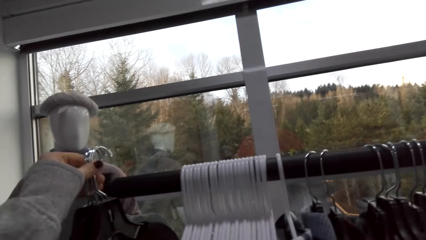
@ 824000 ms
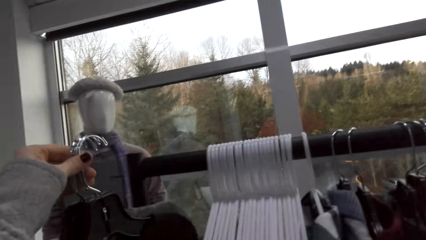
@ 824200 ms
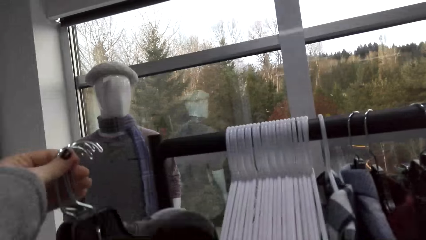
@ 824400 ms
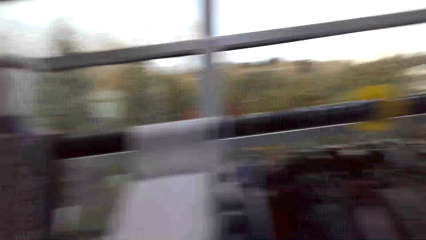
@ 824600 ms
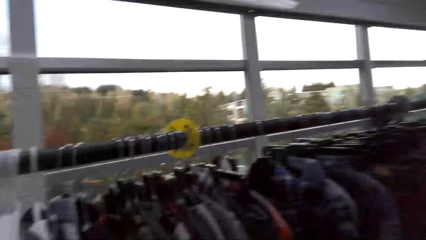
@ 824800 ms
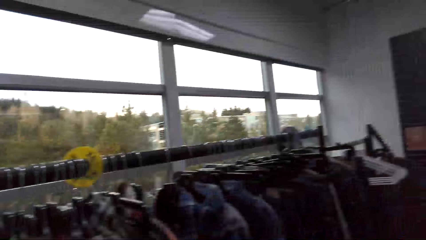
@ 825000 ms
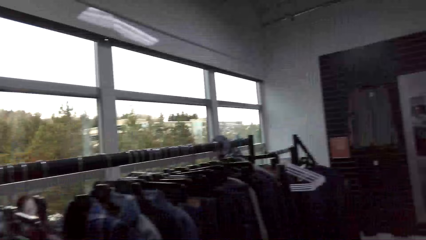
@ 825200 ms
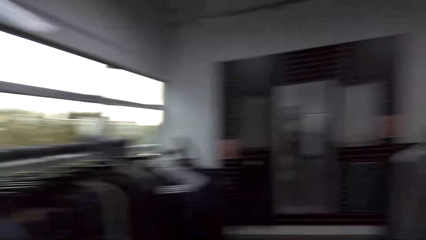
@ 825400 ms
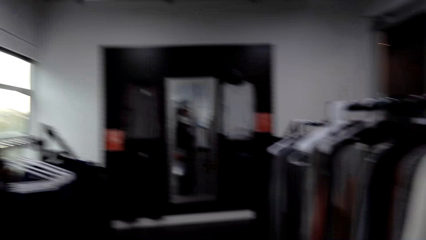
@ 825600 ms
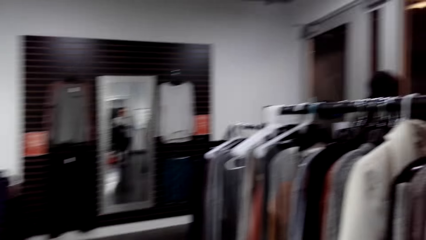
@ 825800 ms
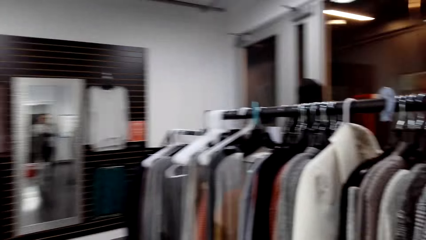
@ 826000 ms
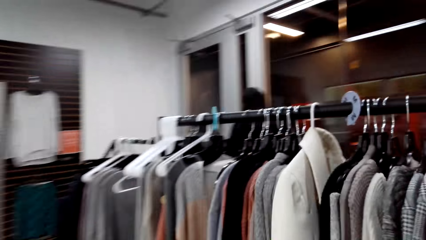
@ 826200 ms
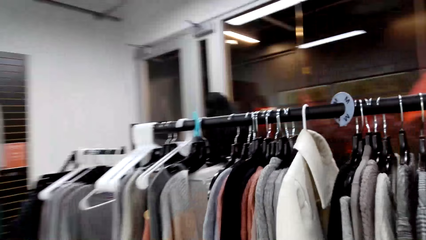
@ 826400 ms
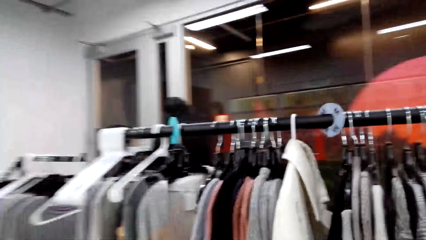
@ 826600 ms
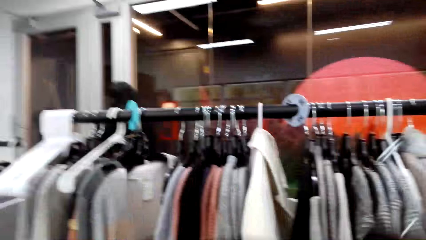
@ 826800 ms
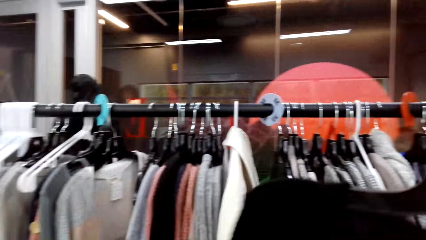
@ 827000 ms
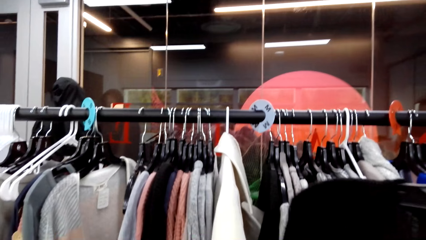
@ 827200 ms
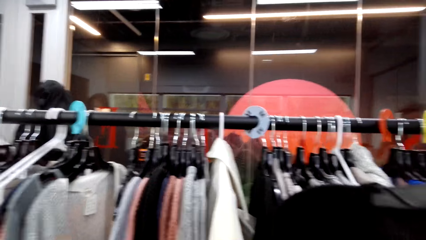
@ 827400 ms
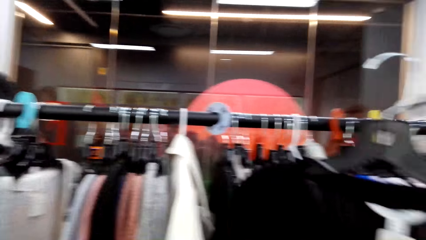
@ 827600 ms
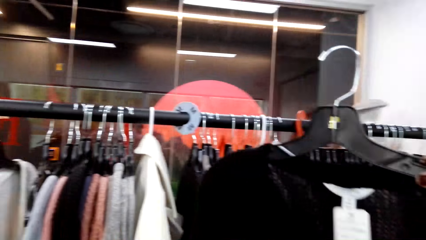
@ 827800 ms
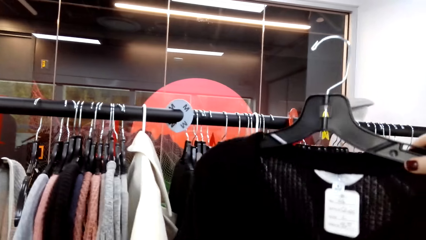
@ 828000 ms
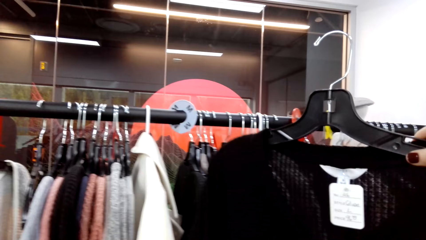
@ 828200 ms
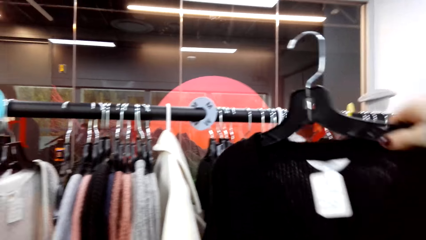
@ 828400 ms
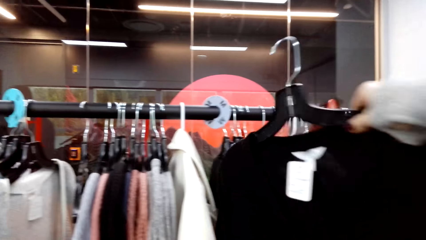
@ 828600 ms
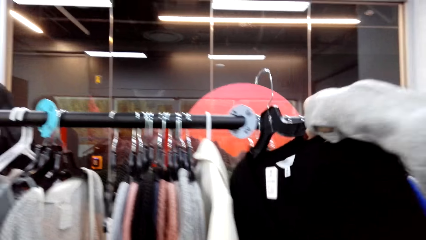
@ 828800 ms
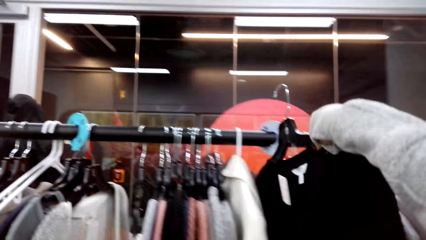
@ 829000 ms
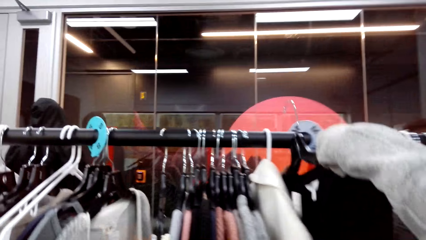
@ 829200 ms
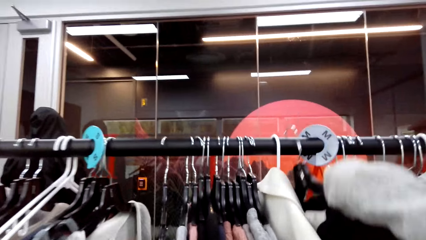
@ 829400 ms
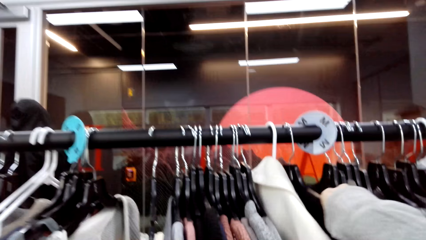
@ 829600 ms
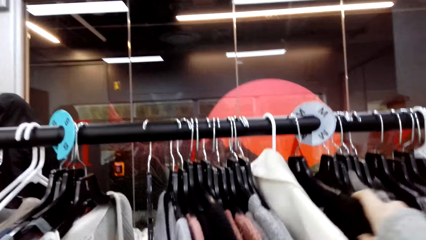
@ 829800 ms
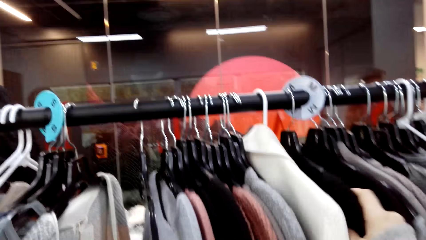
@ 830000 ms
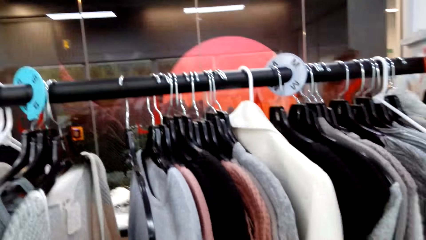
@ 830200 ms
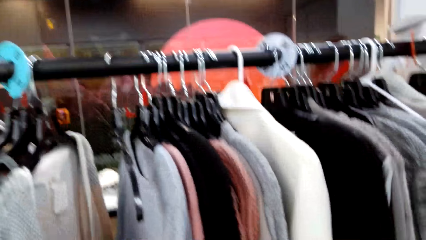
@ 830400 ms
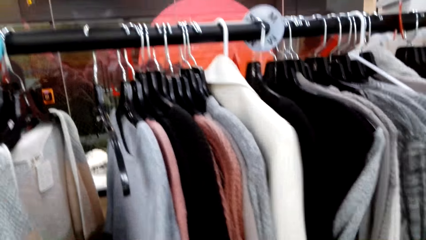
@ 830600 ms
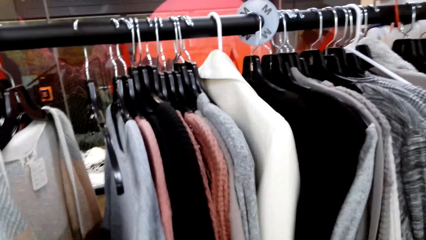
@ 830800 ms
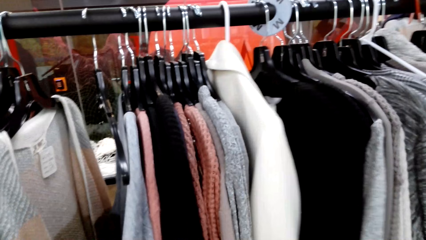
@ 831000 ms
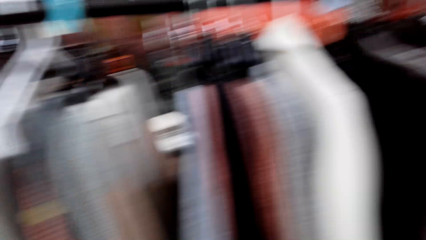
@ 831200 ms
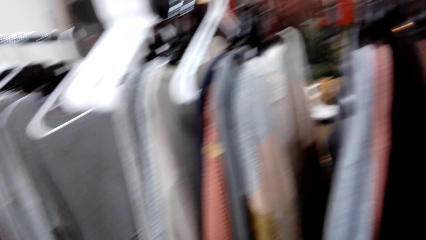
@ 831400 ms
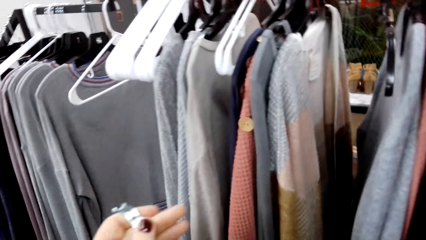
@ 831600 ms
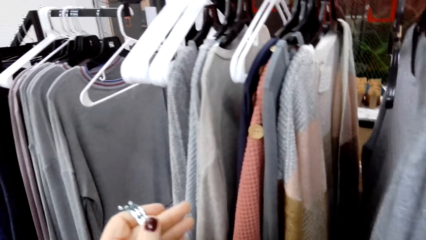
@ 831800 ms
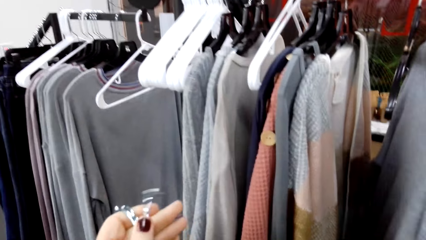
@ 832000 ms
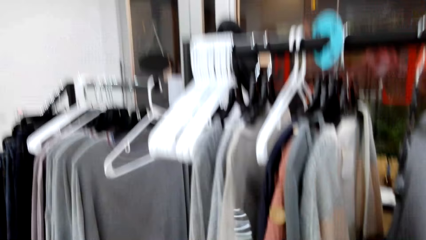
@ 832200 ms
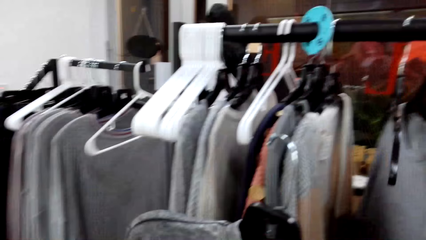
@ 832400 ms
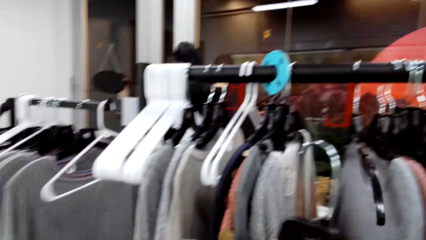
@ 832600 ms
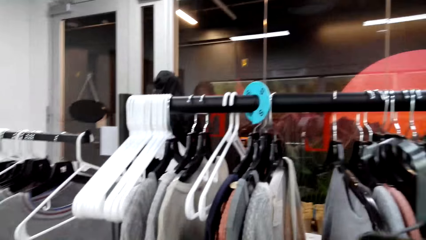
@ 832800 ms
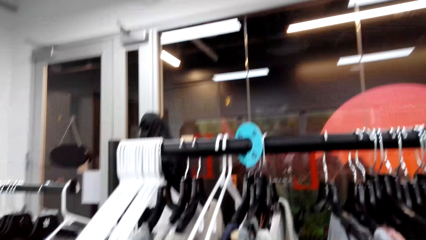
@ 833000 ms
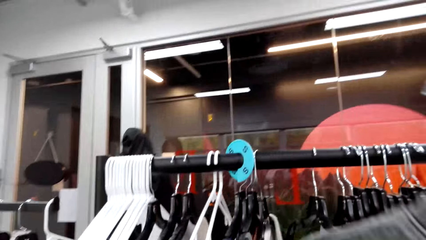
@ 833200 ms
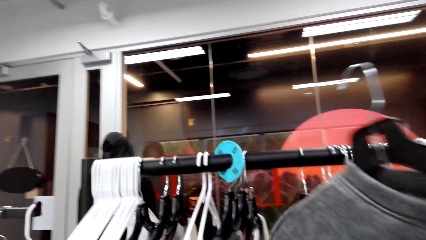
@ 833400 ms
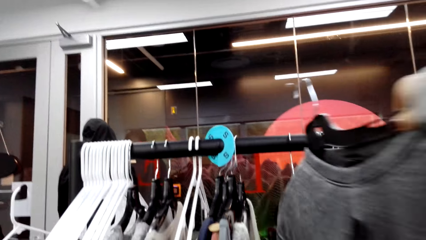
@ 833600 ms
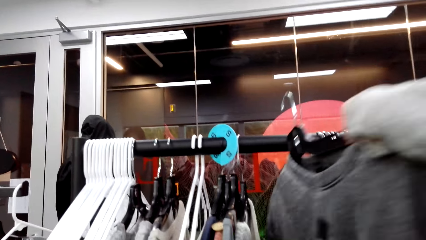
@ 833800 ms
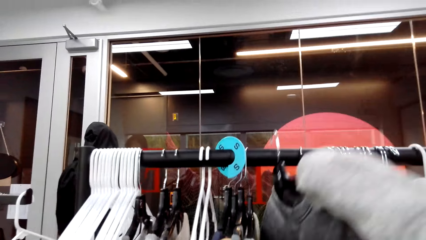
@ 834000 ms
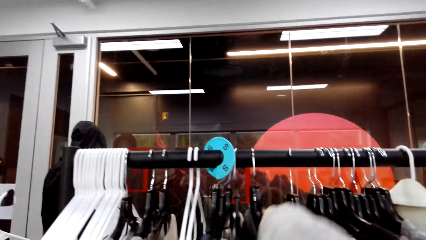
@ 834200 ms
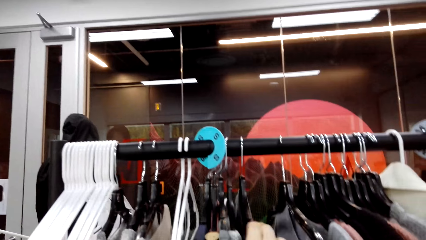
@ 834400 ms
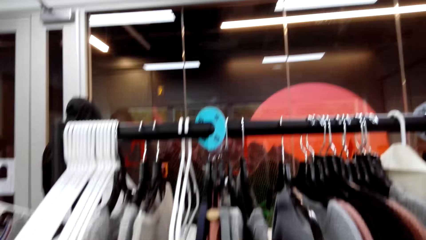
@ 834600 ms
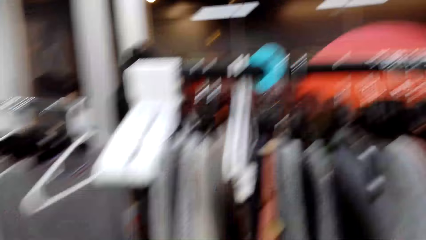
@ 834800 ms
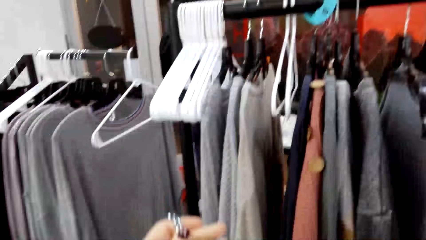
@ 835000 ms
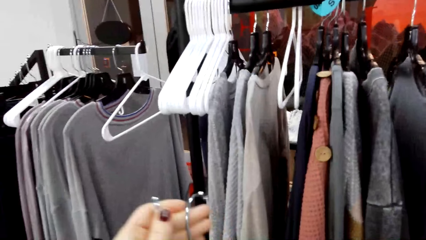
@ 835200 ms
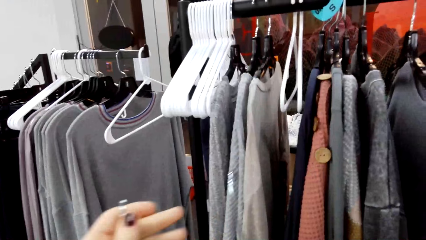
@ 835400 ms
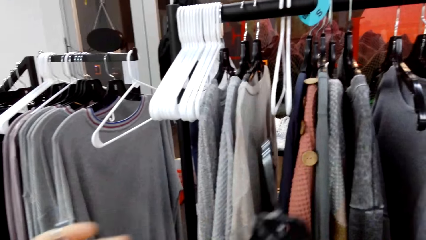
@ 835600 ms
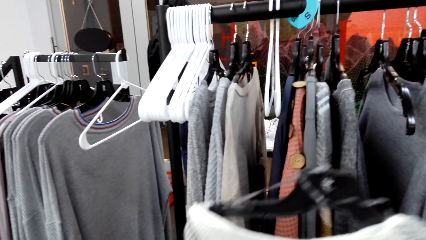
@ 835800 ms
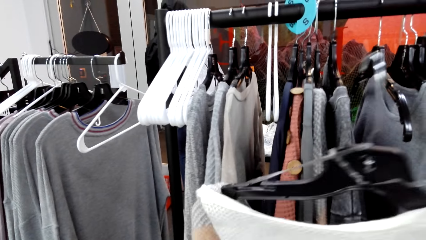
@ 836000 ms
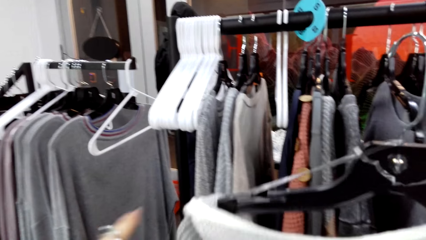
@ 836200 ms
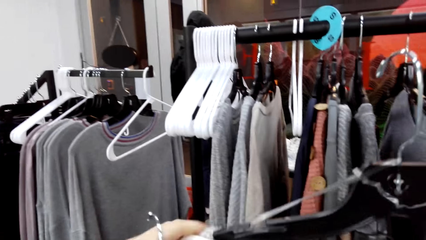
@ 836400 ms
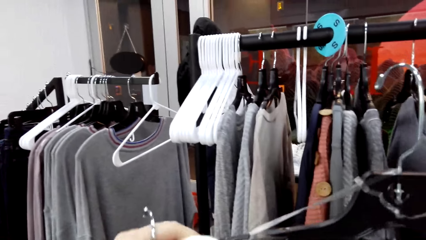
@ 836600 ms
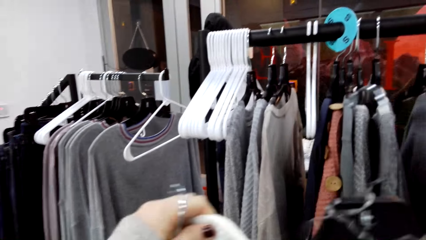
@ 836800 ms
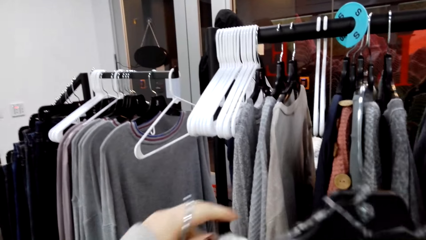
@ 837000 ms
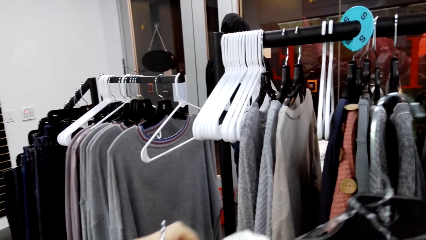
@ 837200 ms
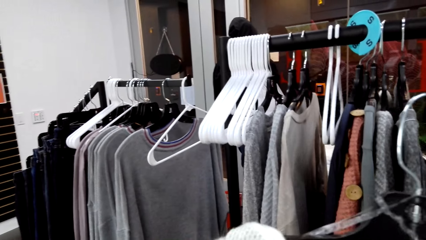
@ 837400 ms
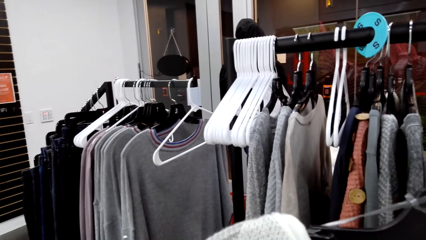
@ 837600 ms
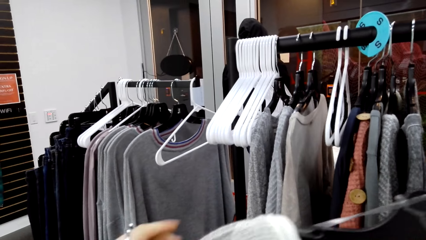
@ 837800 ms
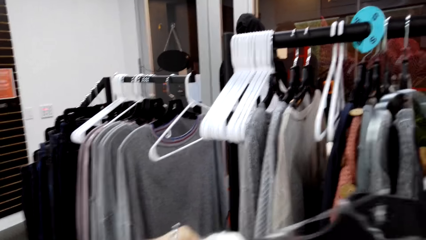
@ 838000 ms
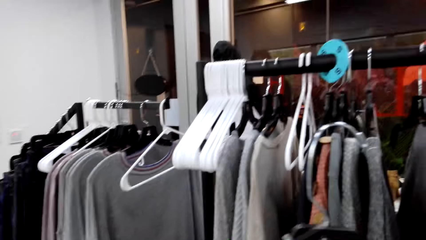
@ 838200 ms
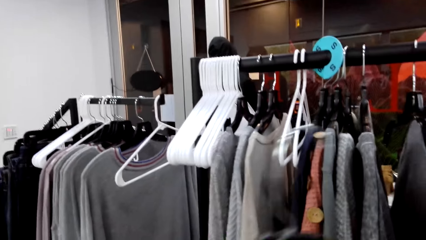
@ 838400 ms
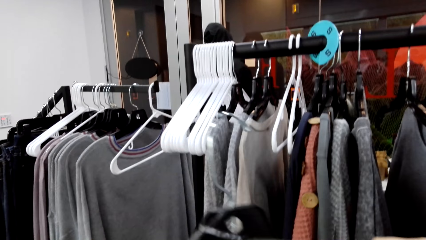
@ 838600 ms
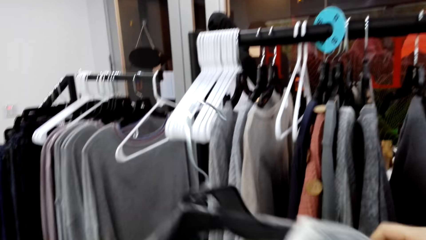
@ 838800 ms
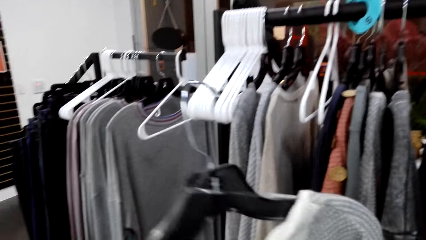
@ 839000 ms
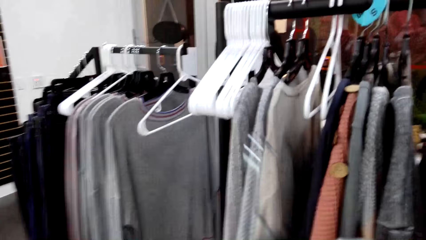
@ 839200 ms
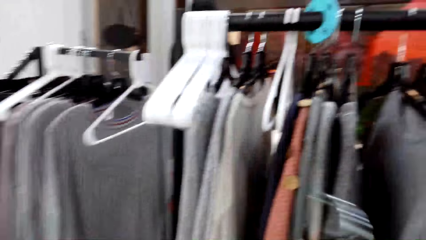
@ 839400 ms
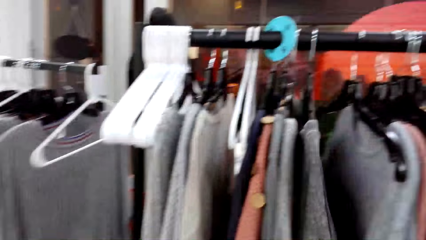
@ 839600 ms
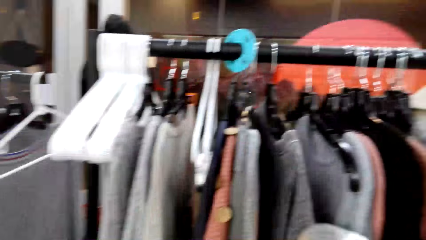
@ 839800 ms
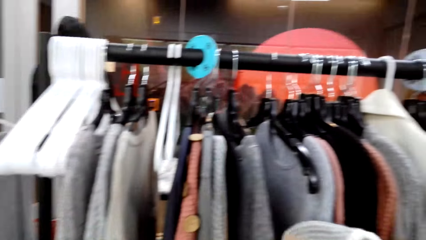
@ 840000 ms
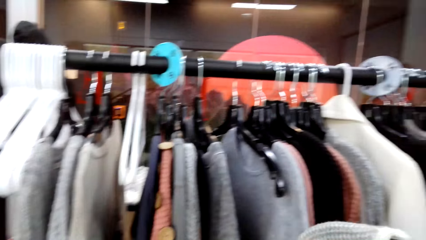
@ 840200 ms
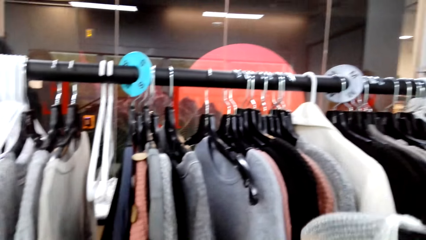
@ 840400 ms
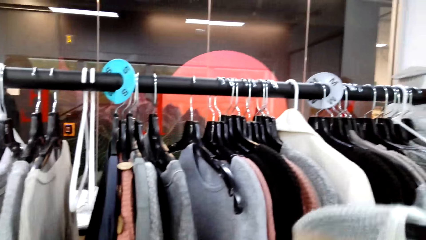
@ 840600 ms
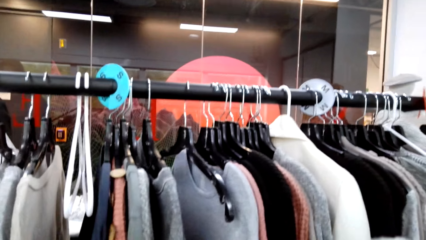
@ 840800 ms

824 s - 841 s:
The camera wearer walks in the shop. They walk in the shop again. They put the cloth back to the clothes rack. They hold the cloth.
